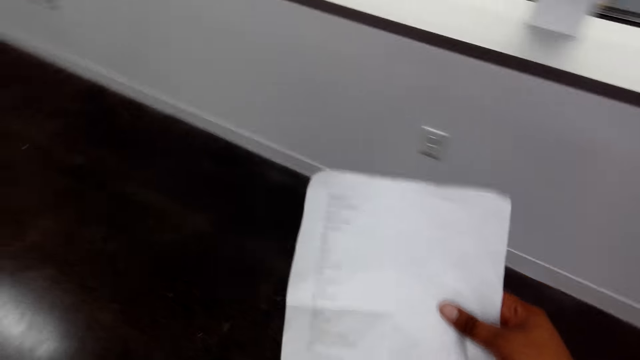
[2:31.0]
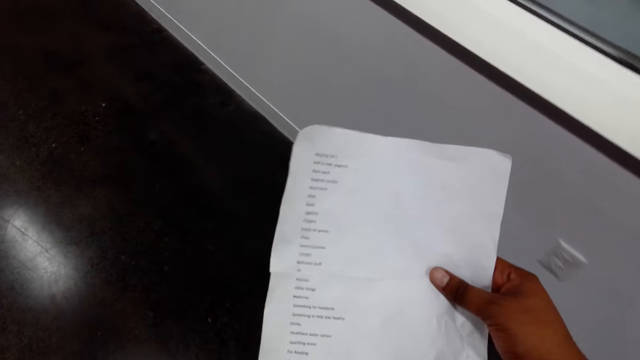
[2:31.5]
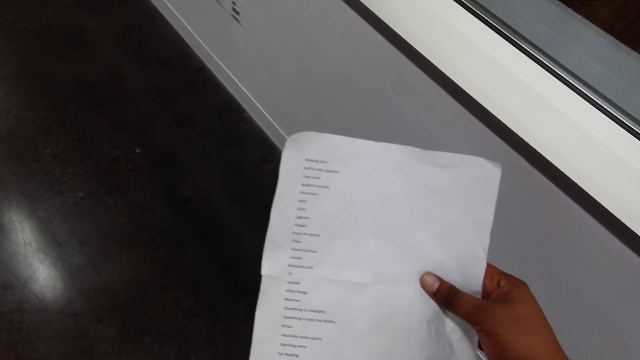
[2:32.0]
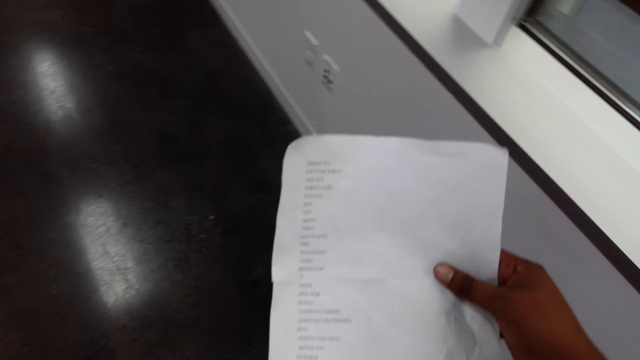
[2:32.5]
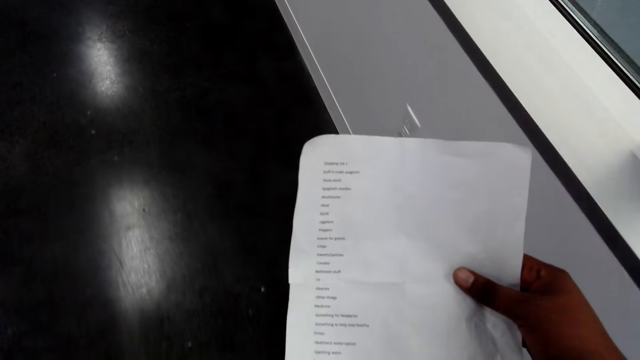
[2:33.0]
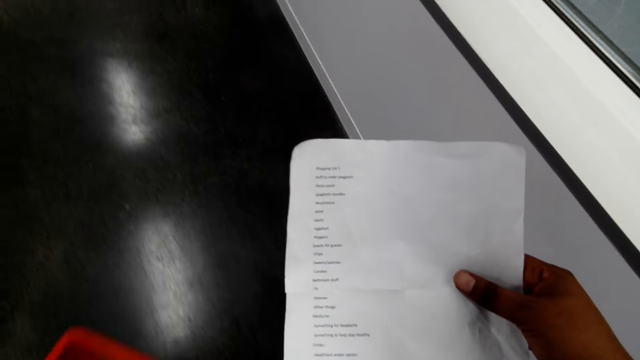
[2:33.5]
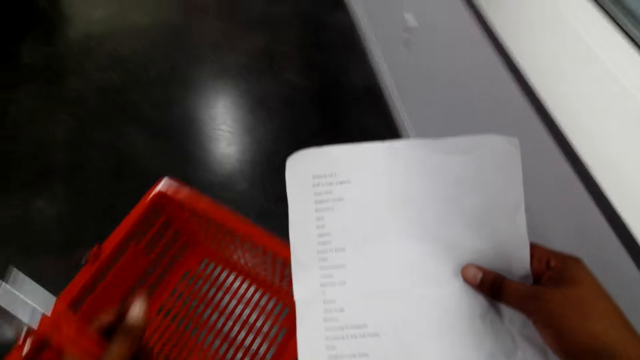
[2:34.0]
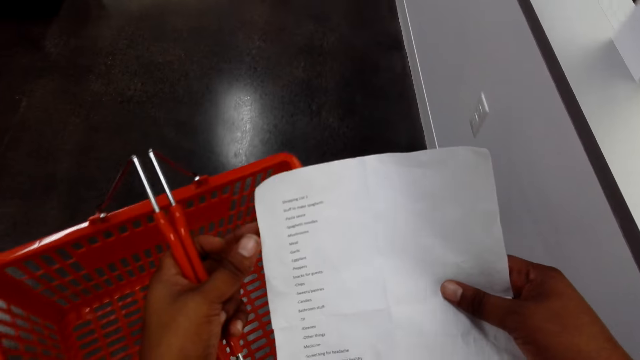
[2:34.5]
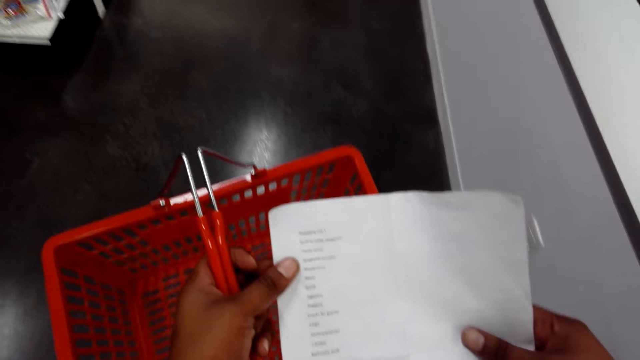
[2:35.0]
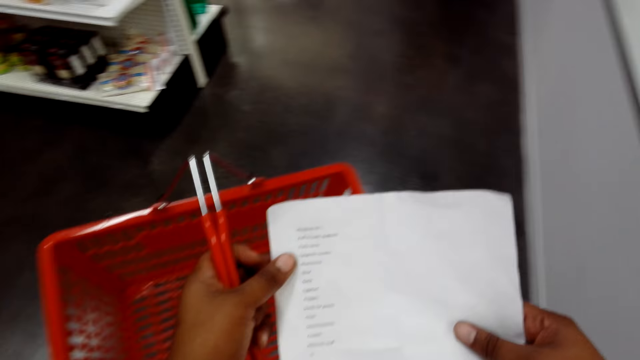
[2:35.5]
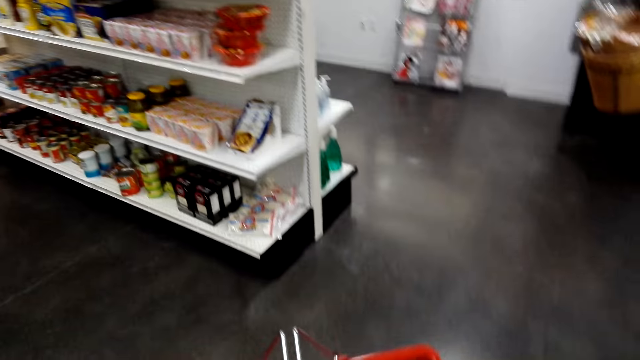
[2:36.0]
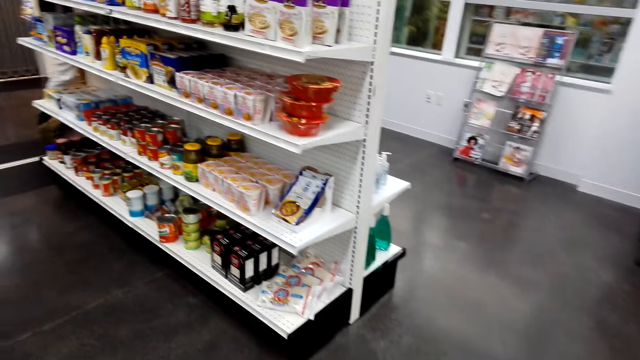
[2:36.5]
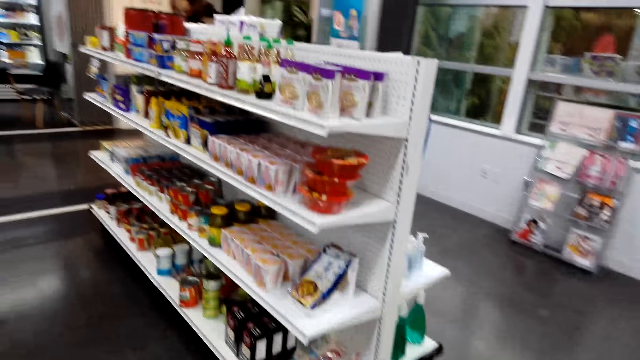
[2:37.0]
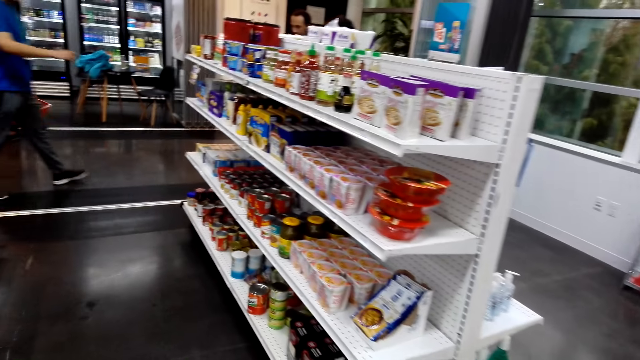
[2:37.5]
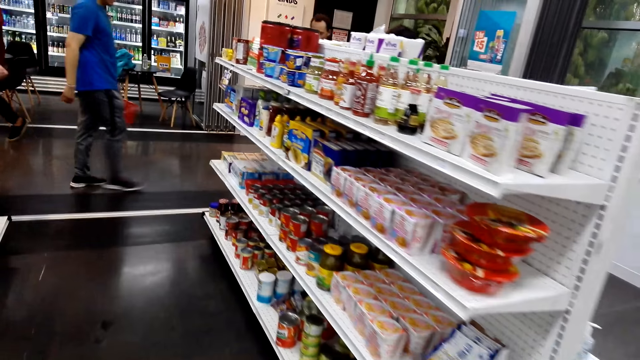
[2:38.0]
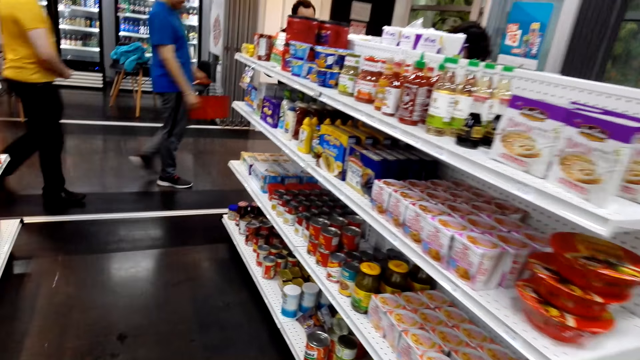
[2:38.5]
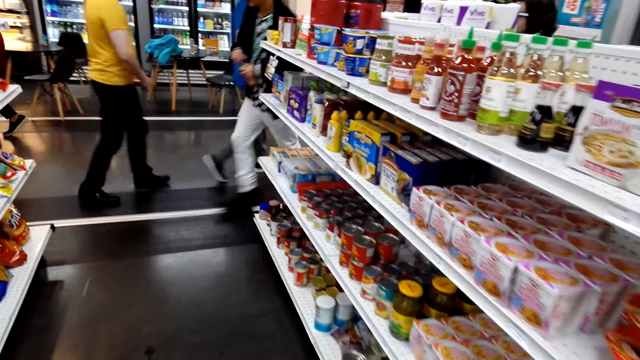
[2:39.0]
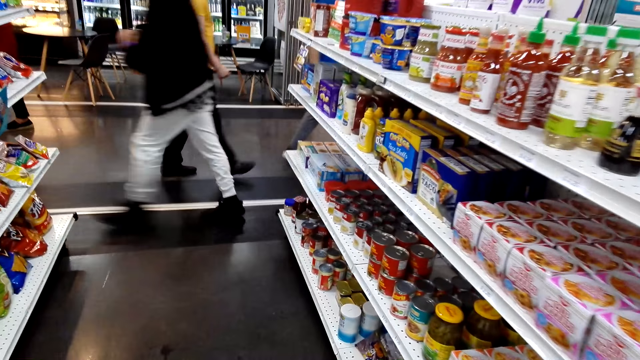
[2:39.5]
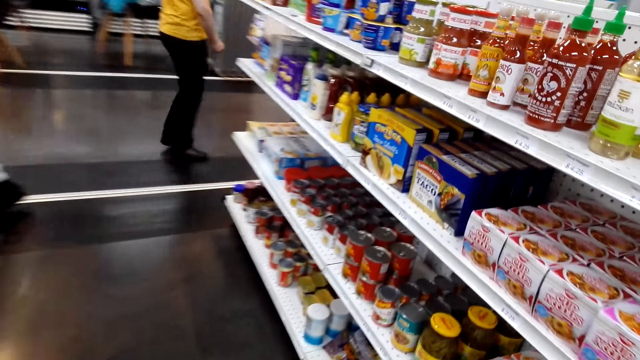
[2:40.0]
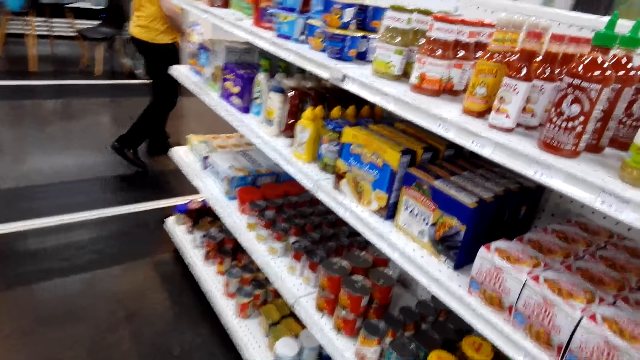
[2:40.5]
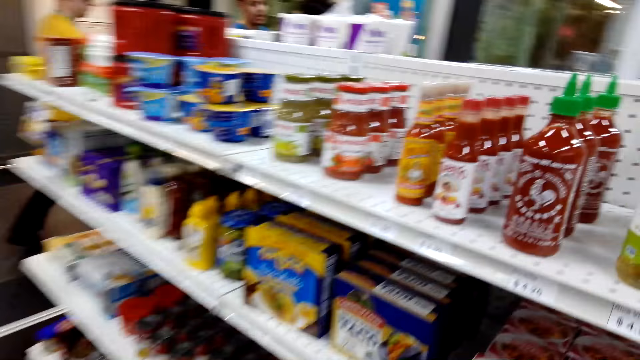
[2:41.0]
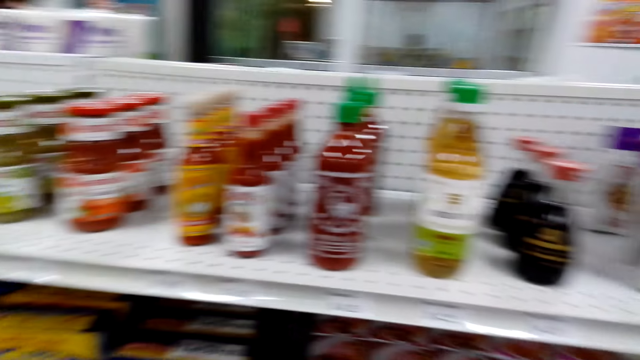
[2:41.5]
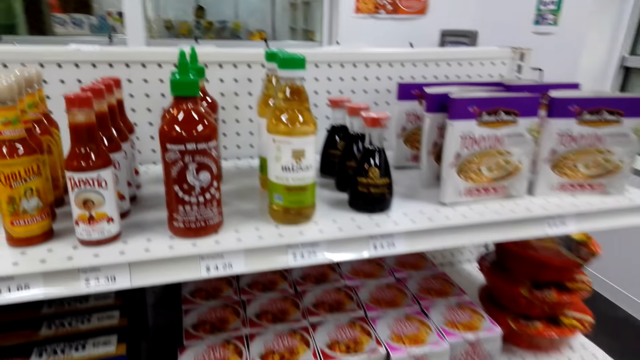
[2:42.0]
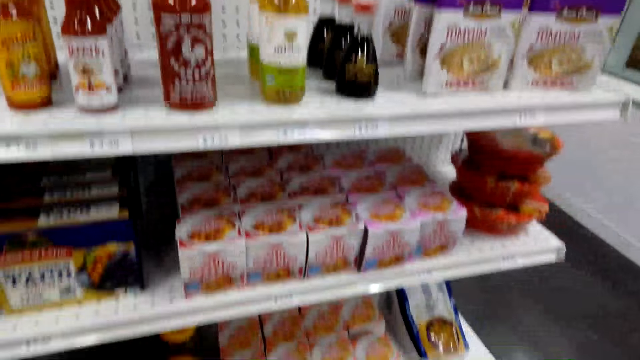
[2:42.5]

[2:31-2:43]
The camera wearer reads through the shopping list.

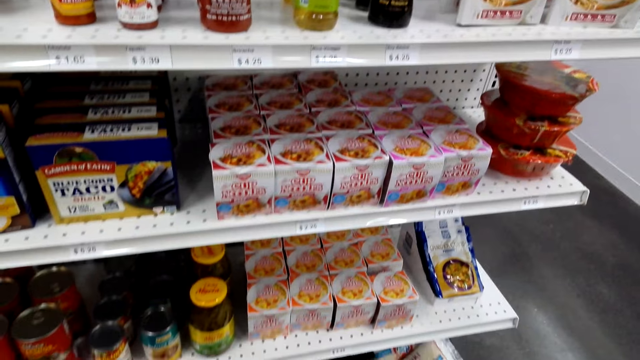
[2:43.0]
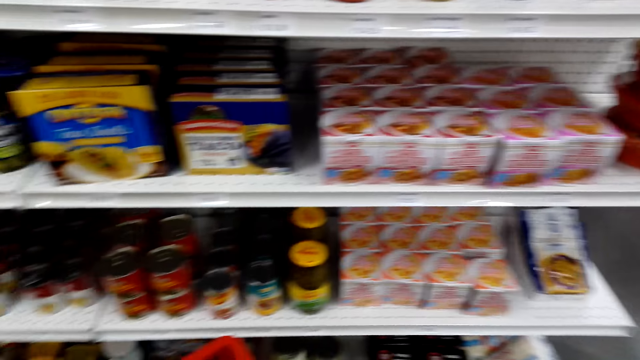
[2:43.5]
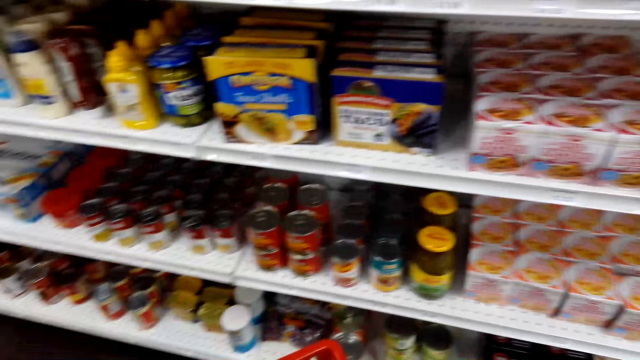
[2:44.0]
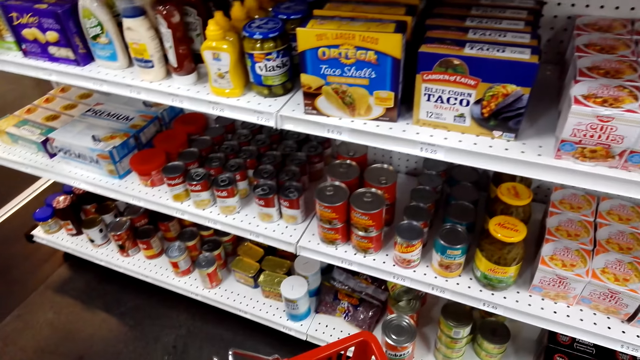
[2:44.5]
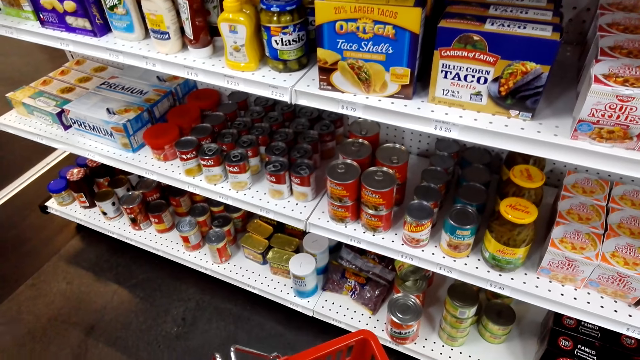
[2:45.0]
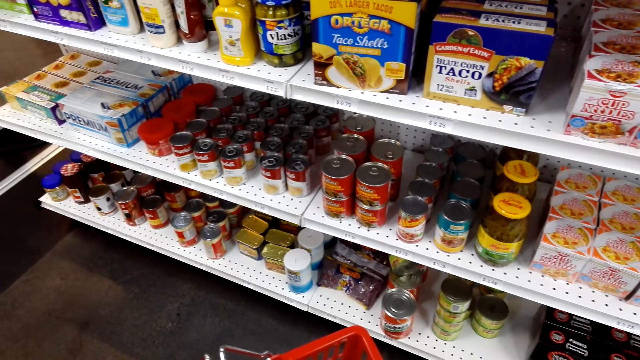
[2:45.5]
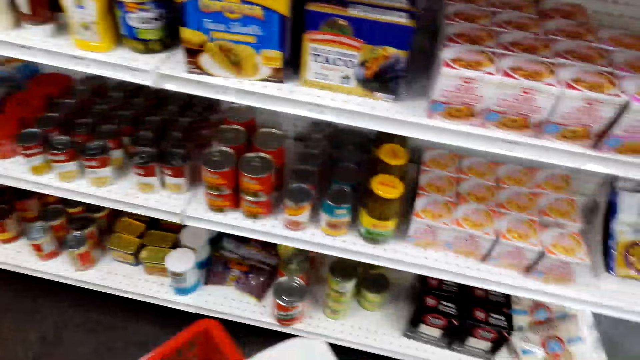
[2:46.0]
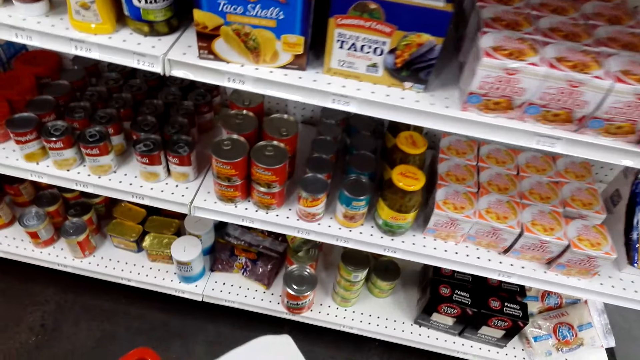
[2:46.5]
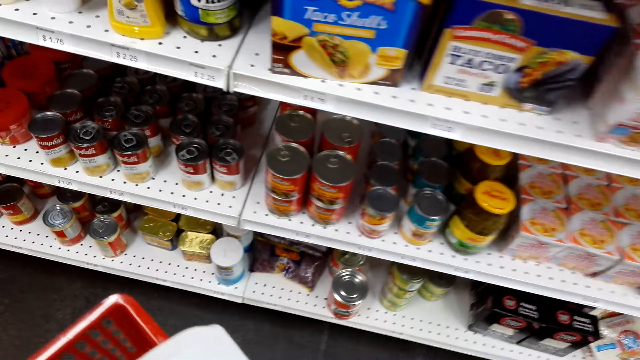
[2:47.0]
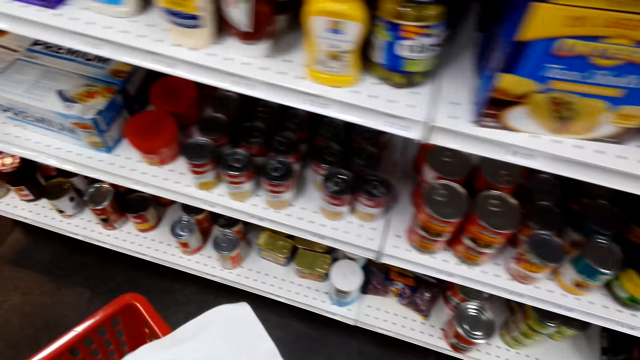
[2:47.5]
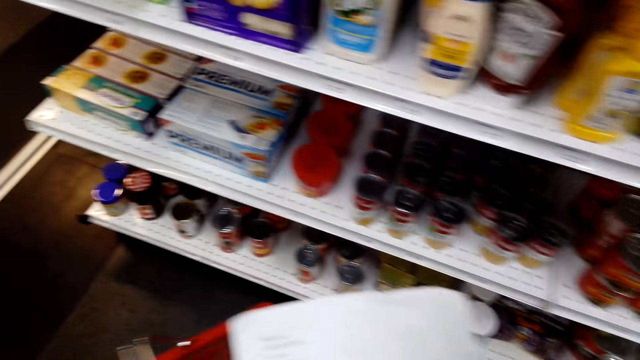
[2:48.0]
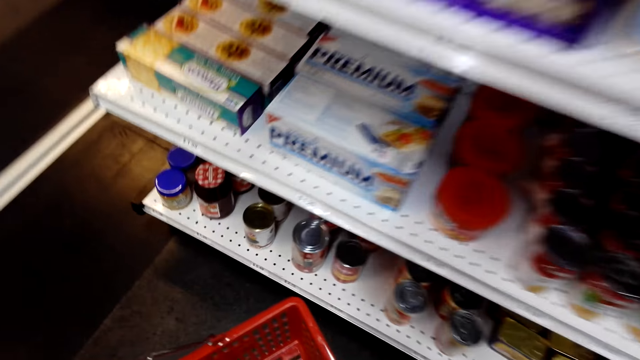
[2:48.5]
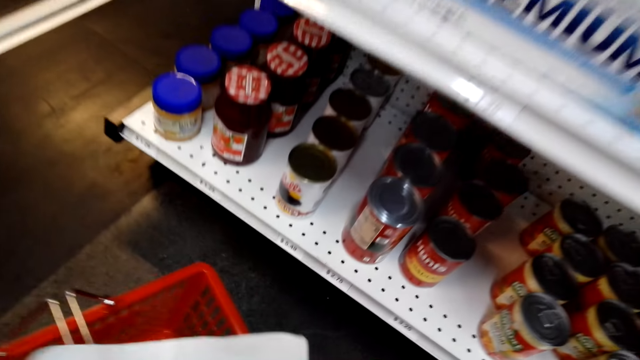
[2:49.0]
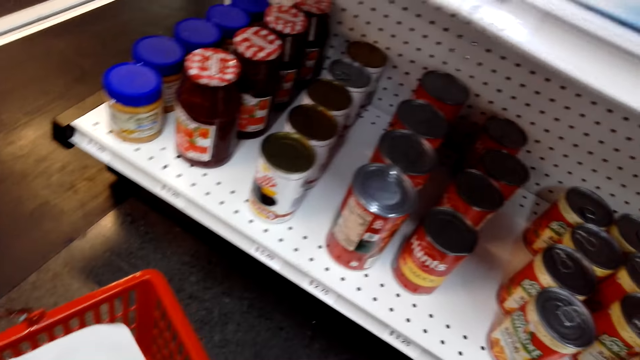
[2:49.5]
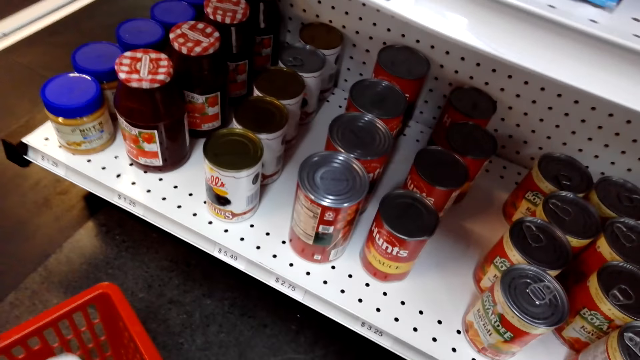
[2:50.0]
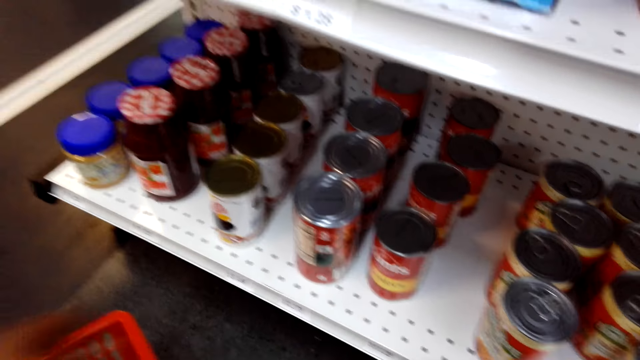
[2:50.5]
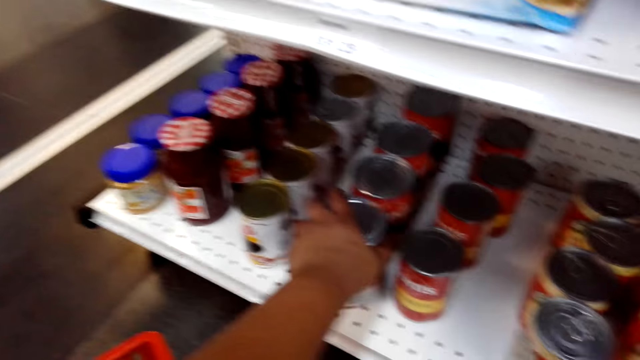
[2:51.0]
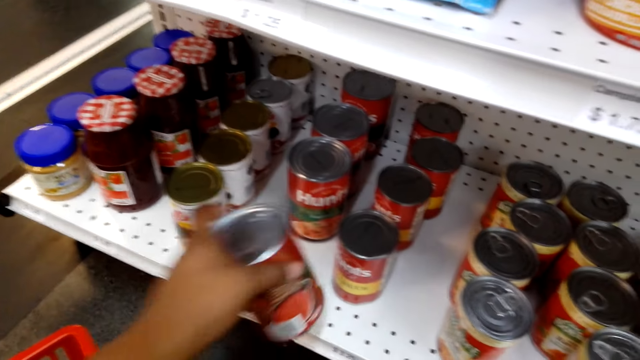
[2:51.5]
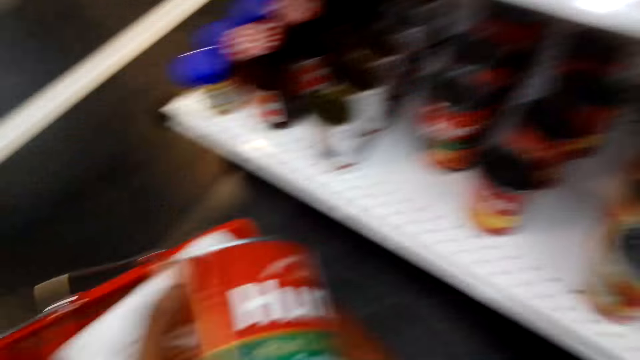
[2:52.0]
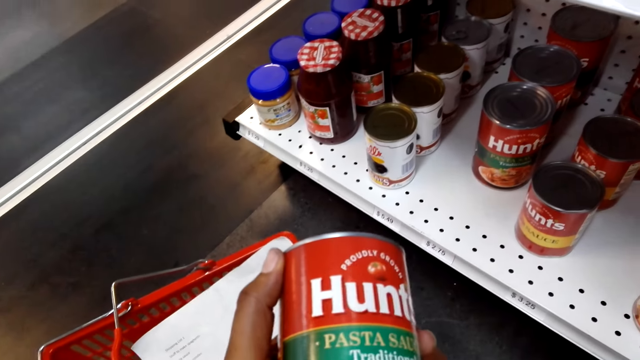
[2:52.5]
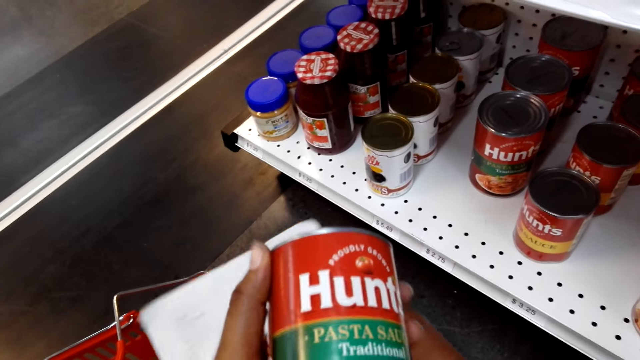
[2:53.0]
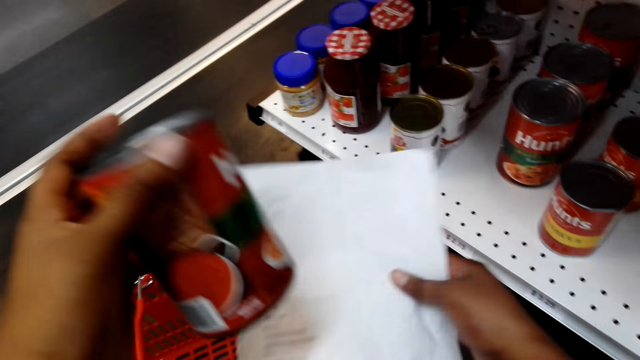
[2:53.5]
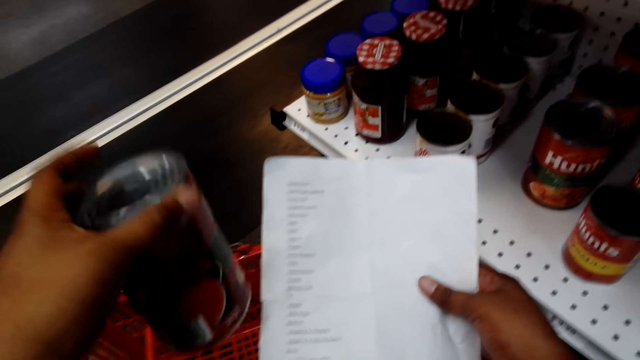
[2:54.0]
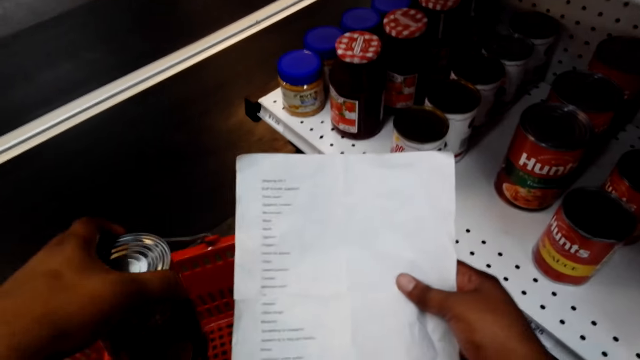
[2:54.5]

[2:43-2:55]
The camera wearer looks for an item in the shelf. They pick up a can of tomato sauce.
